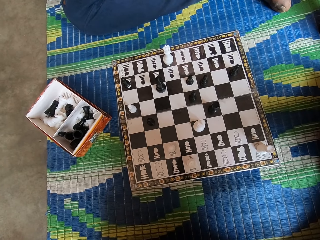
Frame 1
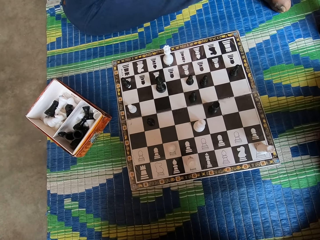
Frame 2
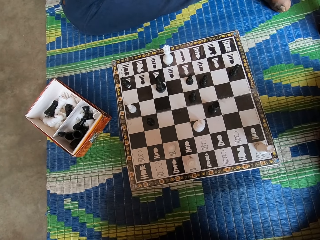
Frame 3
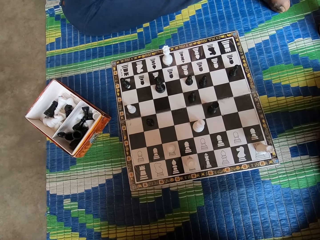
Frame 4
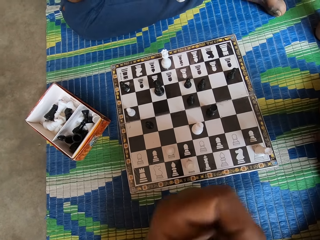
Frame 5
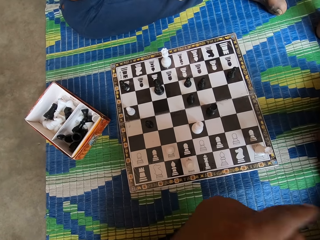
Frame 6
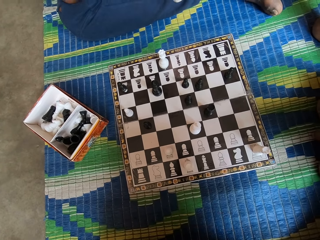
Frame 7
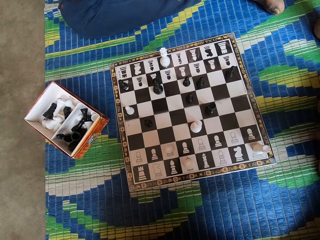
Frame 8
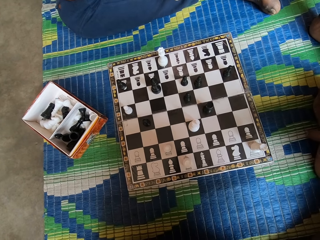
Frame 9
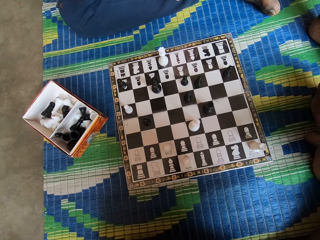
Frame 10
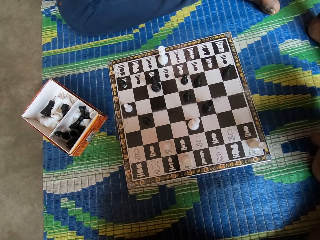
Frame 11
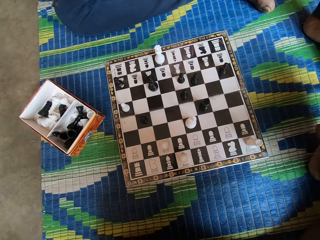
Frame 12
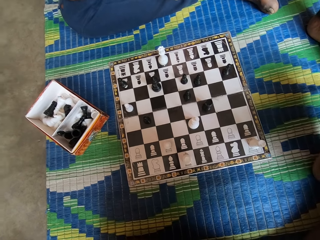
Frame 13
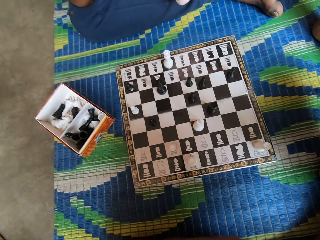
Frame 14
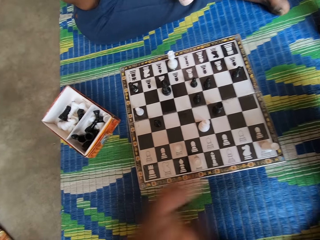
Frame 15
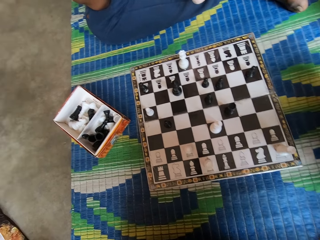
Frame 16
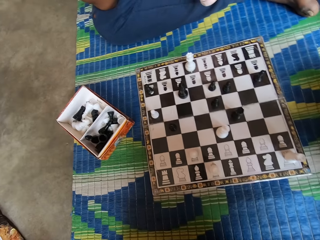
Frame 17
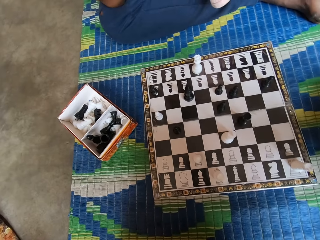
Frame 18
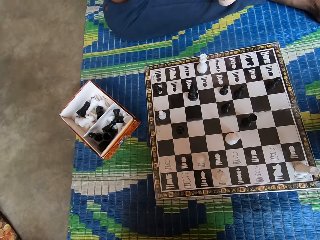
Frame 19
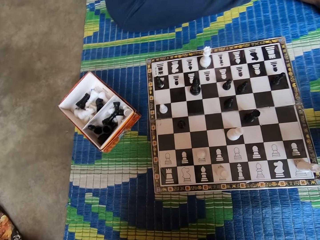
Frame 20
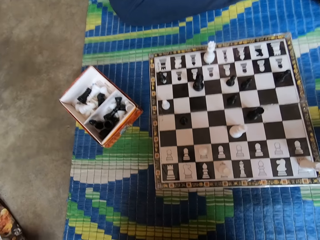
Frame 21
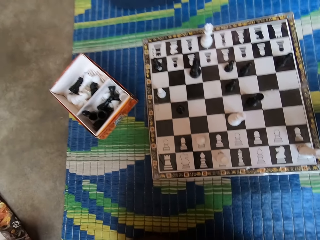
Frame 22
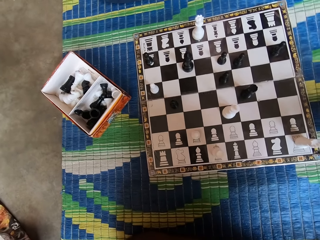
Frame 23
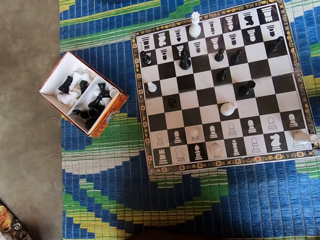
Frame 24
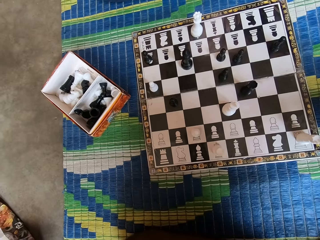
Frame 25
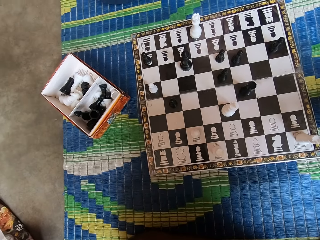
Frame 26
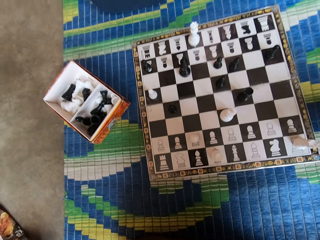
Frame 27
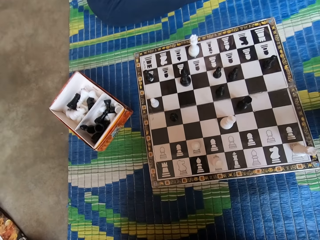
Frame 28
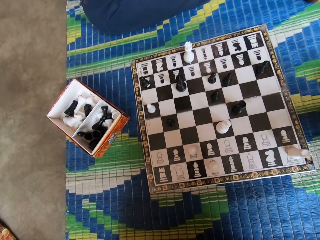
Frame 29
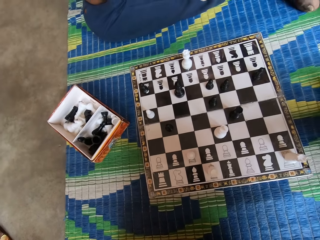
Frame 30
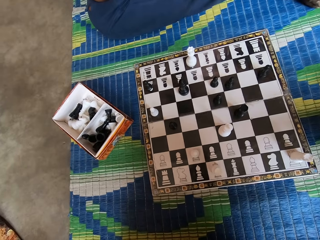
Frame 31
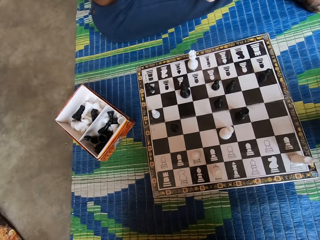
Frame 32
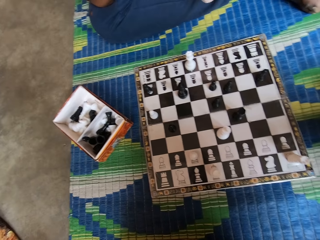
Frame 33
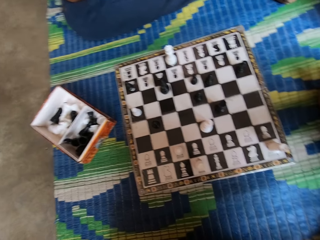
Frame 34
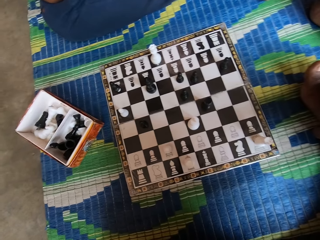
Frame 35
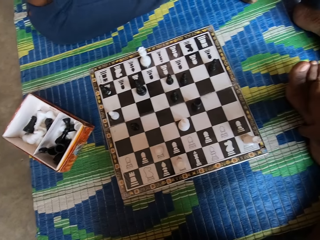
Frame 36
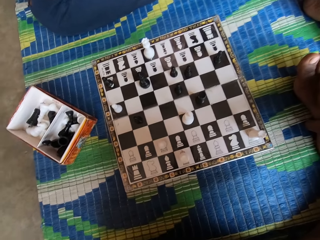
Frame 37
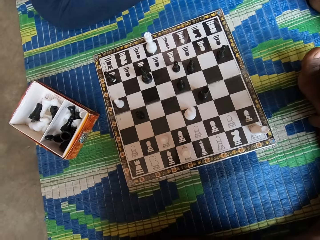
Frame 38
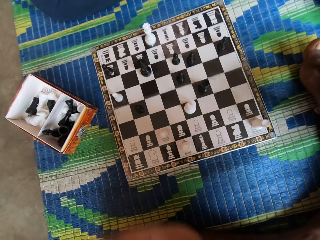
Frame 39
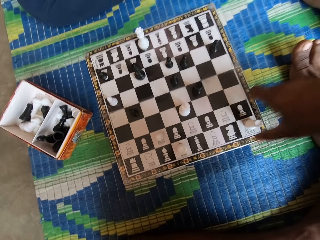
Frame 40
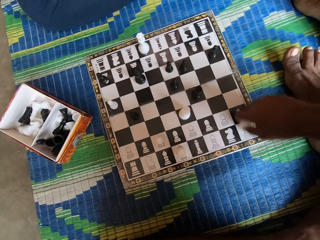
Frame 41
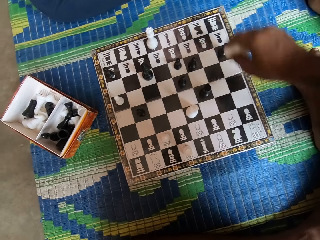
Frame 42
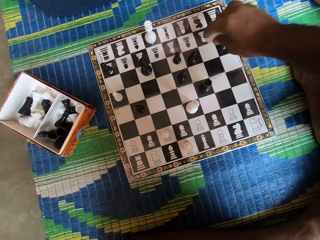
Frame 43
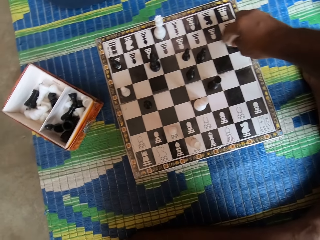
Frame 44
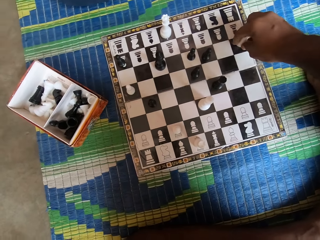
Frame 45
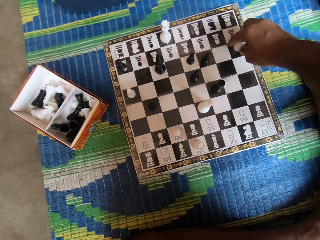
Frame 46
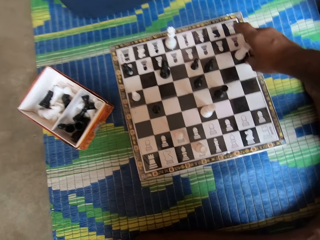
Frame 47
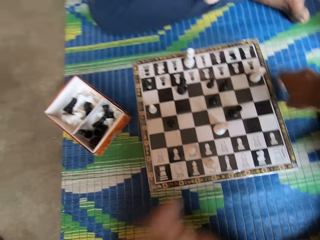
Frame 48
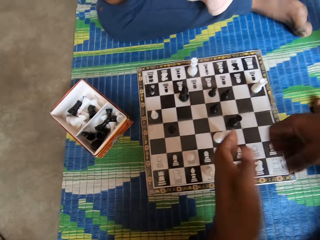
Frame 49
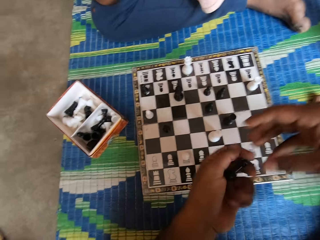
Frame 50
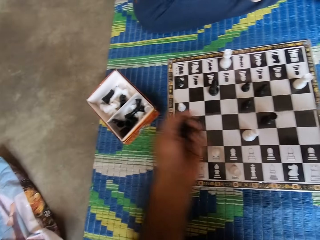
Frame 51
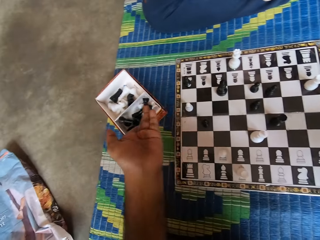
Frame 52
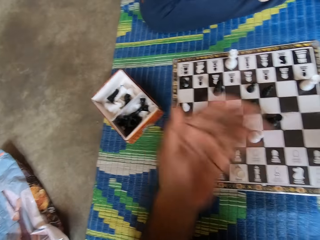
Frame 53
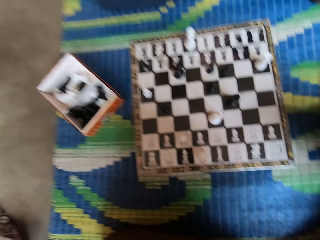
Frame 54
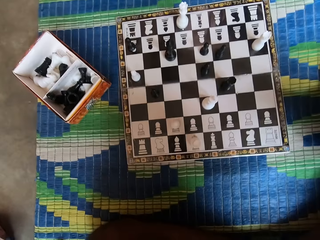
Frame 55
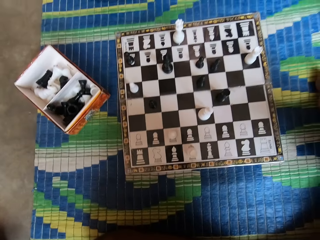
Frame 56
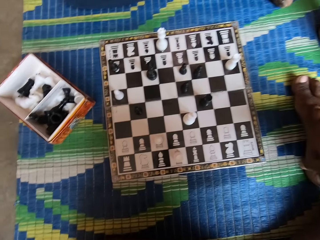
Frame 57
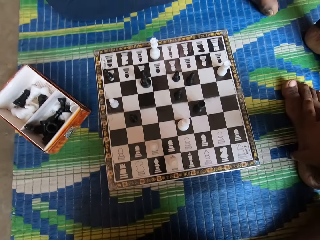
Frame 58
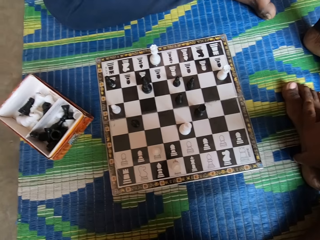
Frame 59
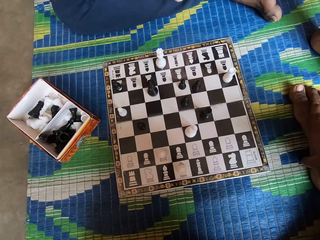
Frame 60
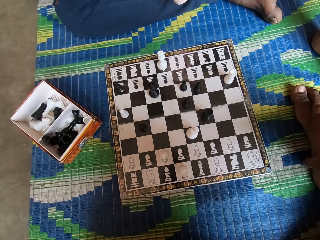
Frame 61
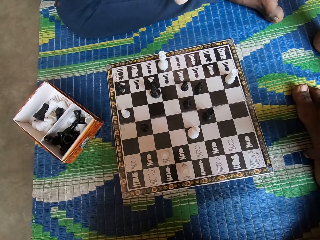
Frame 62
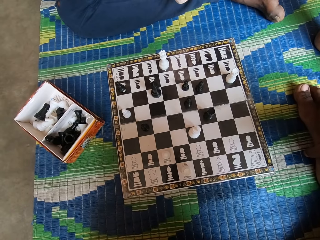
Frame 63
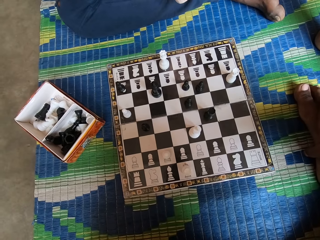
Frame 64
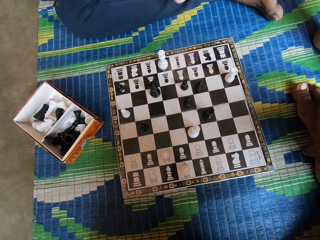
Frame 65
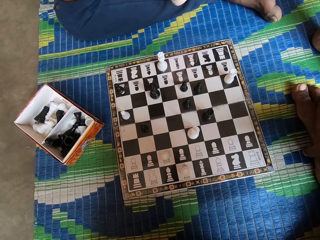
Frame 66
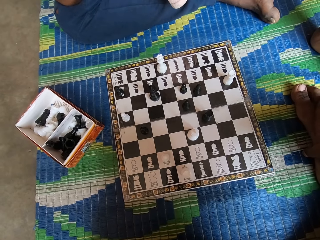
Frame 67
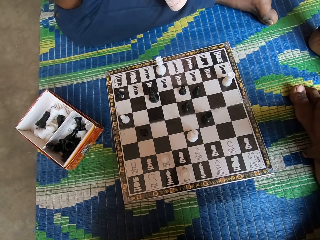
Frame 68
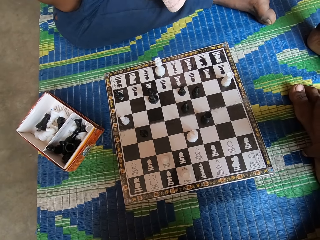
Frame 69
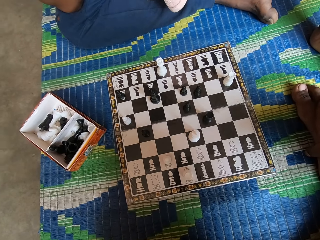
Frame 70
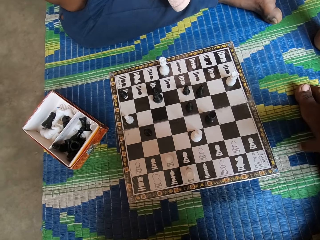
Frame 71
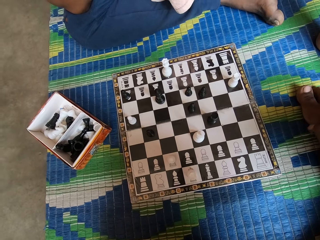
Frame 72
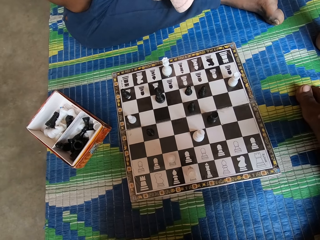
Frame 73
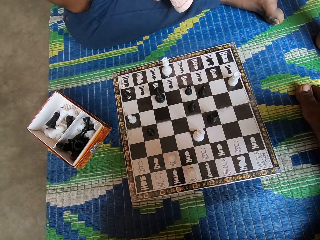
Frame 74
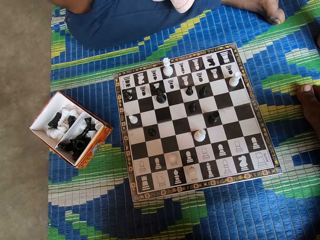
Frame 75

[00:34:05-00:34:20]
The camera wearer holds the chess piece. He moves the chess piece. He puts the chess piece on the chess board. He picks up the chess piece from the chess board. He holds the chess piece with the other hand. He drops the chess piece in the box. He throws the chess piece inside the box. He lifts his hand.

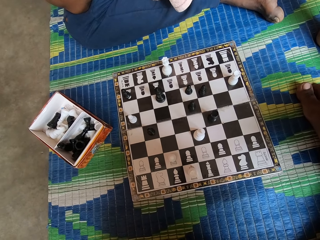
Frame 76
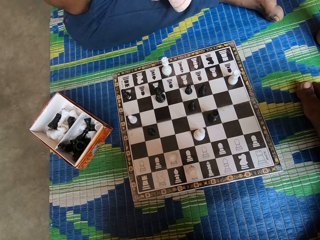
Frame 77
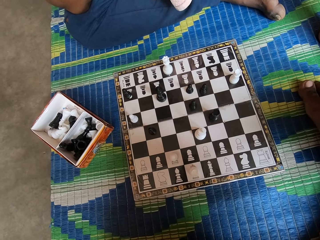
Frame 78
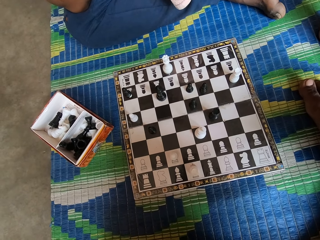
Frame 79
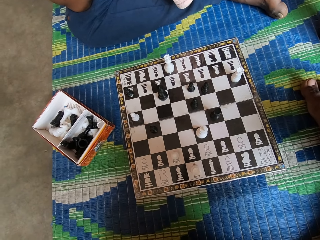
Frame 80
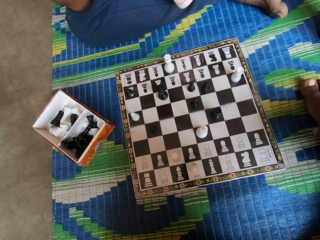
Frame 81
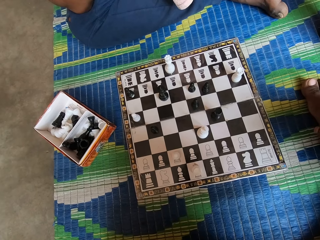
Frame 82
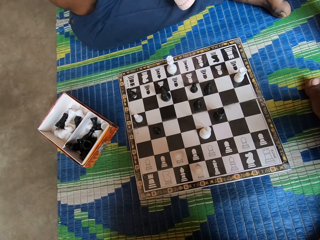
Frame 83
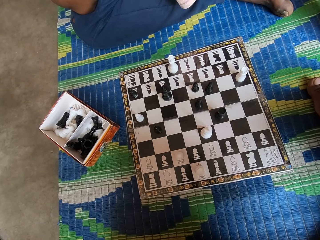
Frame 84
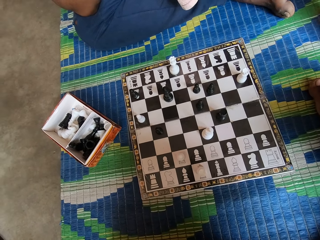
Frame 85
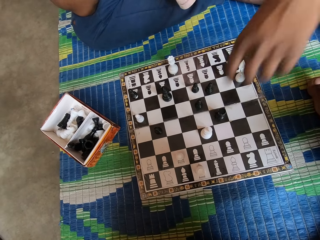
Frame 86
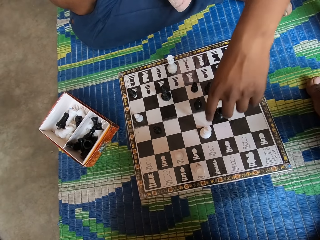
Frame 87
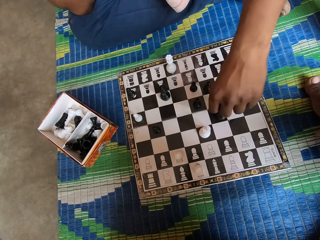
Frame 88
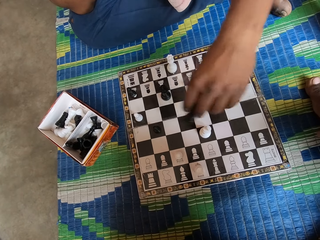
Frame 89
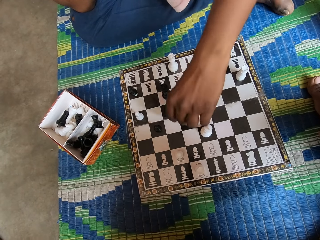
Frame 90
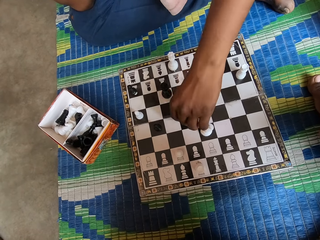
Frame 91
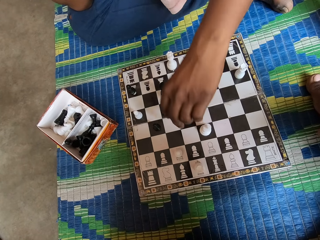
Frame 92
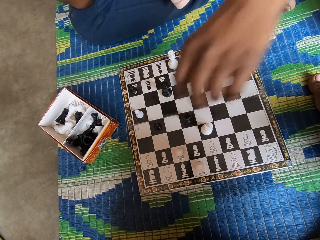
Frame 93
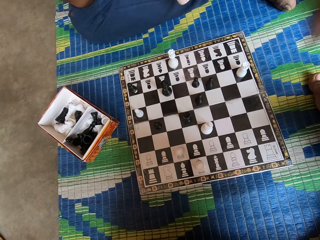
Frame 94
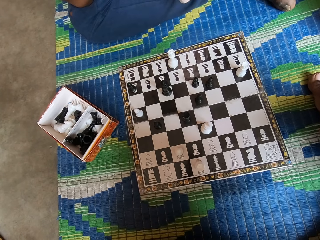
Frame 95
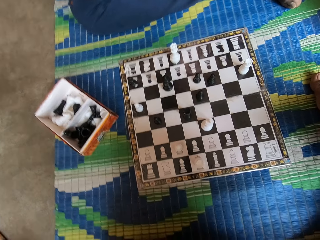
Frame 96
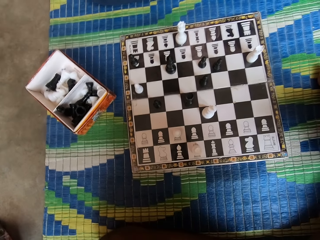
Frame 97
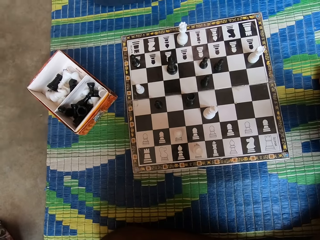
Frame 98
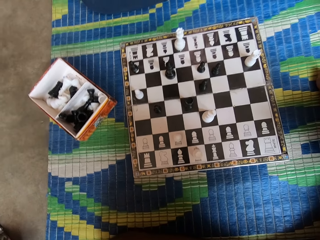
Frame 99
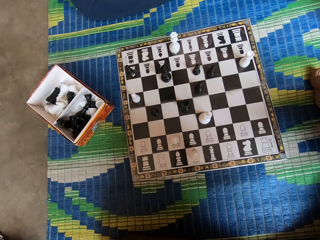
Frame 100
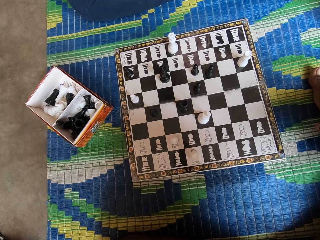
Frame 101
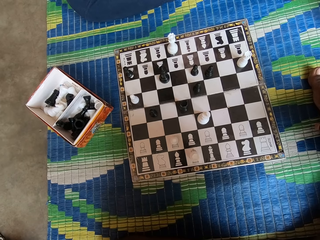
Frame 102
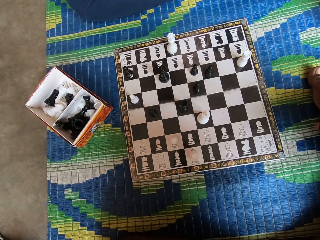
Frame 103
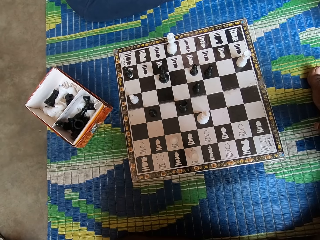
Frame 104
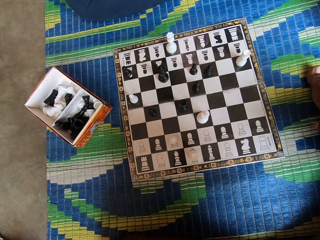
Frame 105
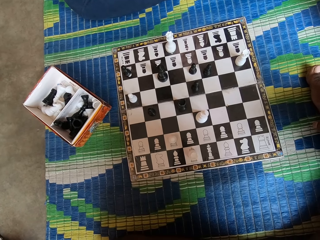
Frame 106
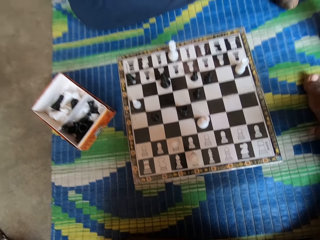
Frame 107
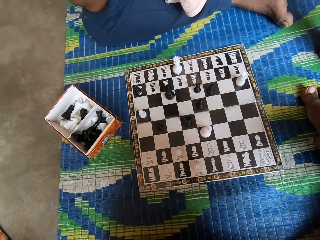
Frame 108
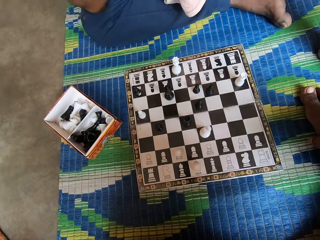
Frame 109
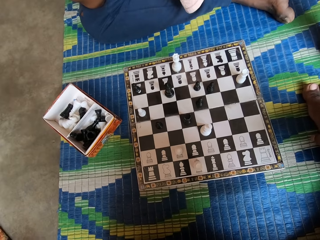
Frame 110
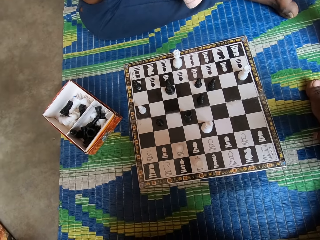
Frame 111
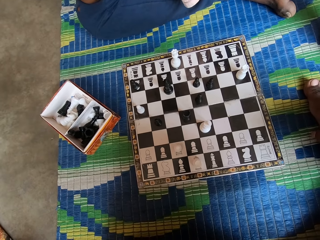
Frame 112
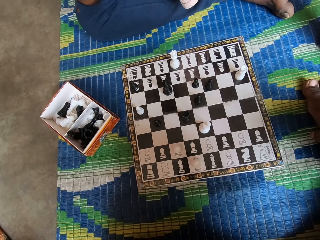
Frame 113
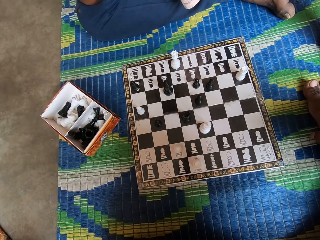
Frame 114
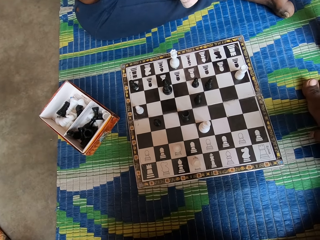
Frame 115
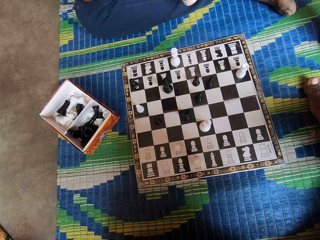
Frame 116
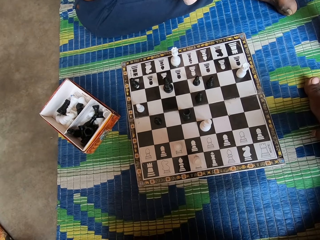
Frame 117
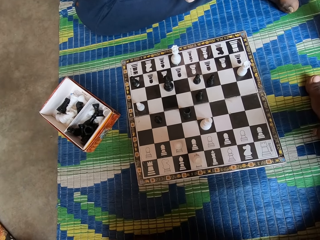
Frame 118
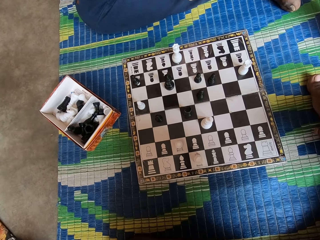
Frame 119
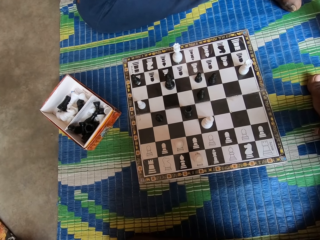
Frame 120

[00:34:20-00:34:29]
A man holds the chess piece. The man moves the chess piece and puts the chess piece on the chess board.
